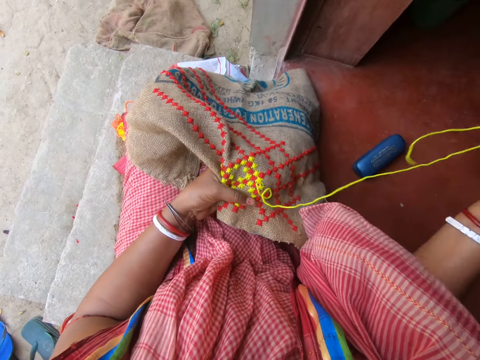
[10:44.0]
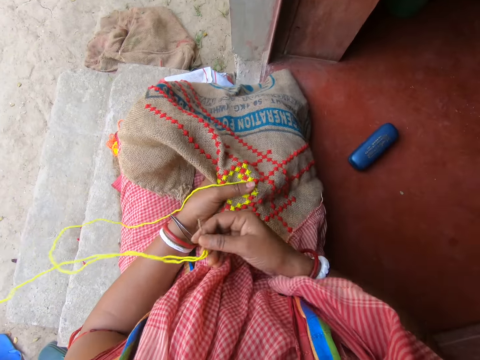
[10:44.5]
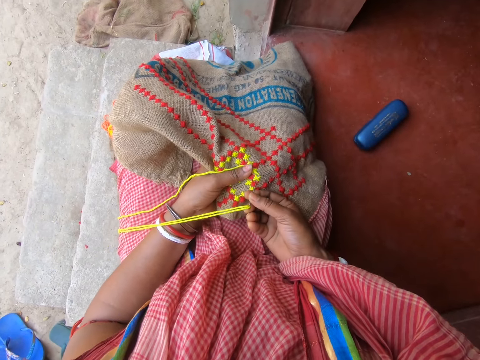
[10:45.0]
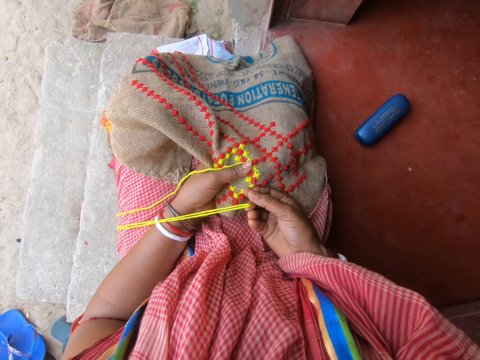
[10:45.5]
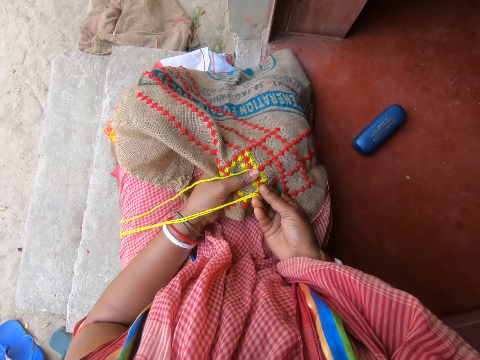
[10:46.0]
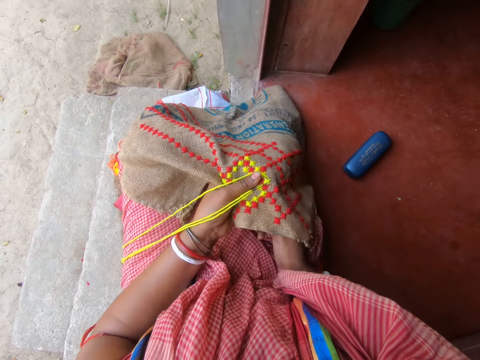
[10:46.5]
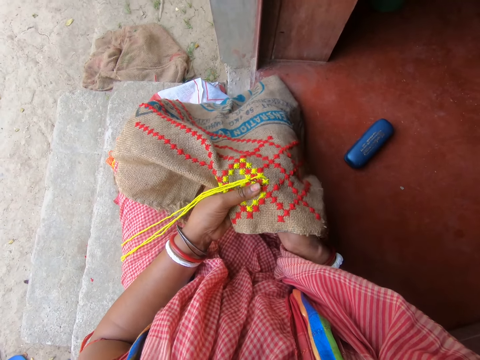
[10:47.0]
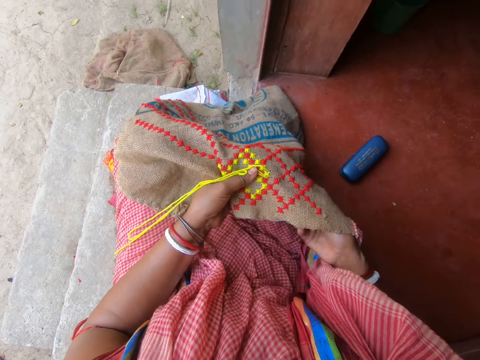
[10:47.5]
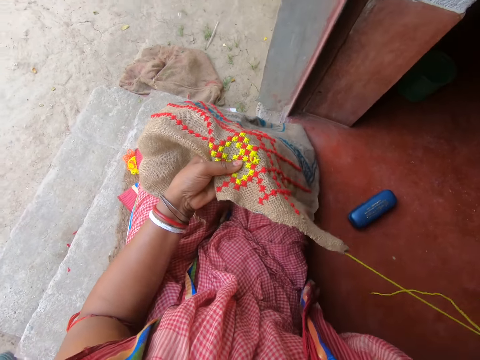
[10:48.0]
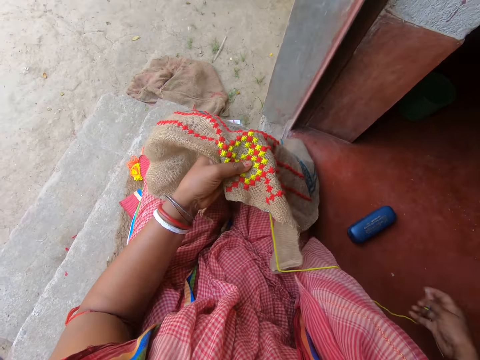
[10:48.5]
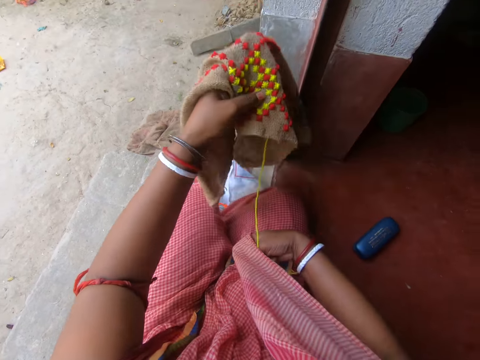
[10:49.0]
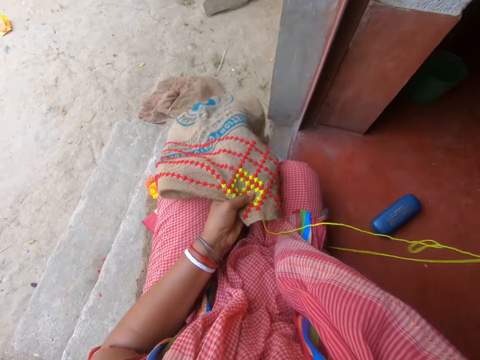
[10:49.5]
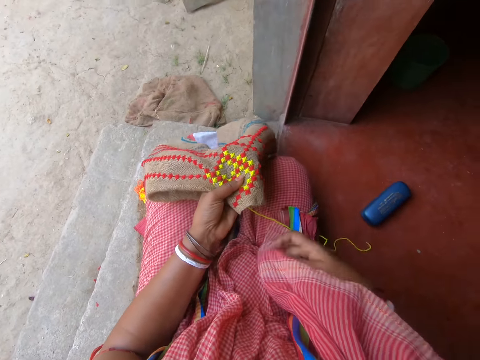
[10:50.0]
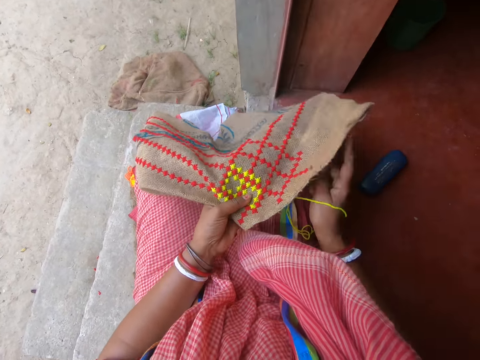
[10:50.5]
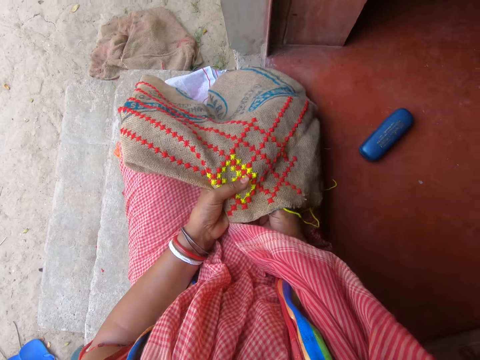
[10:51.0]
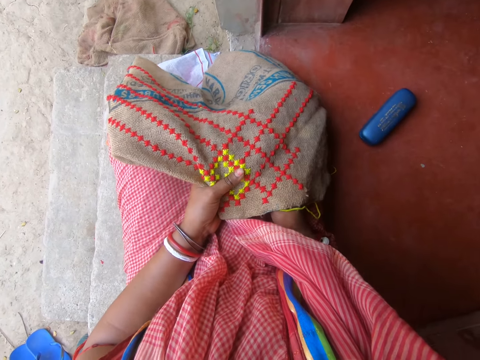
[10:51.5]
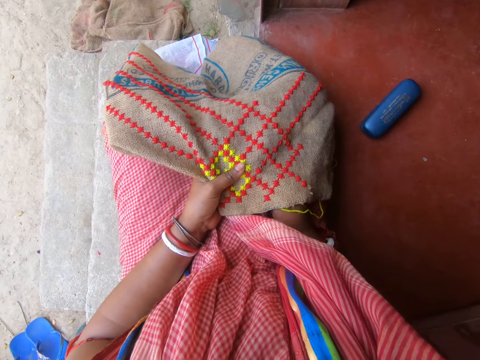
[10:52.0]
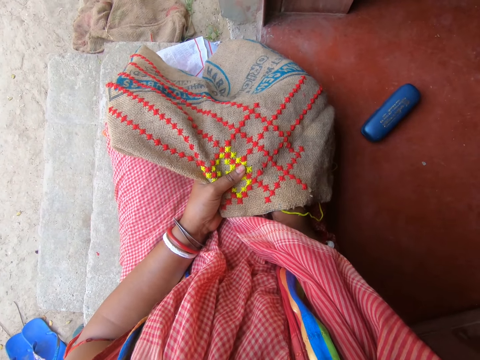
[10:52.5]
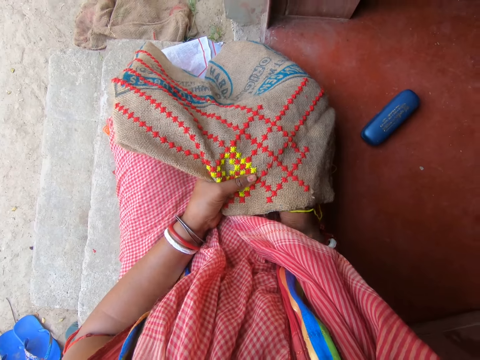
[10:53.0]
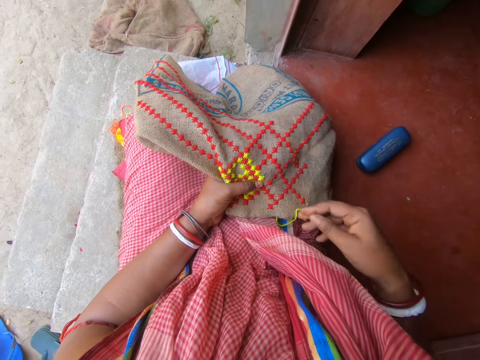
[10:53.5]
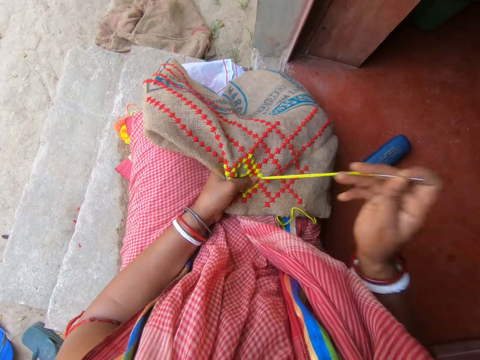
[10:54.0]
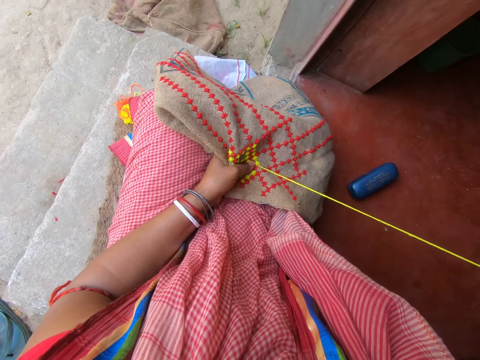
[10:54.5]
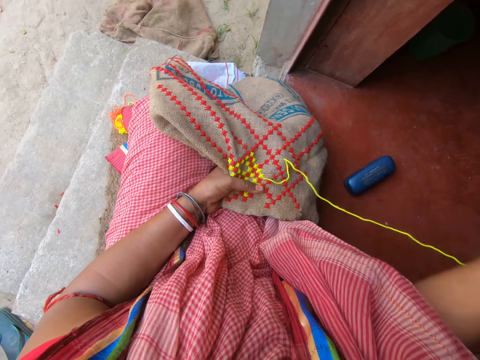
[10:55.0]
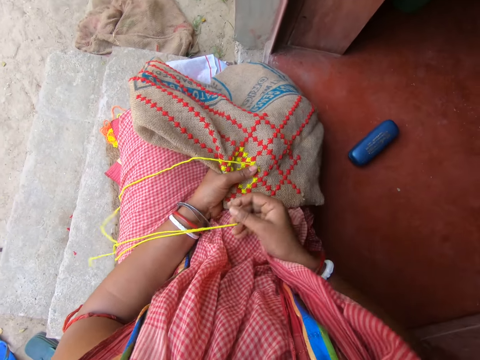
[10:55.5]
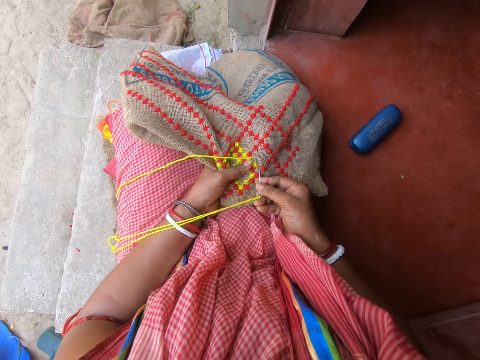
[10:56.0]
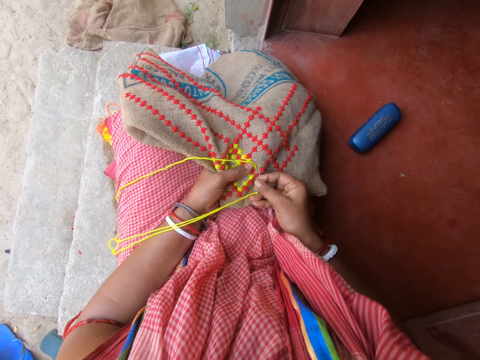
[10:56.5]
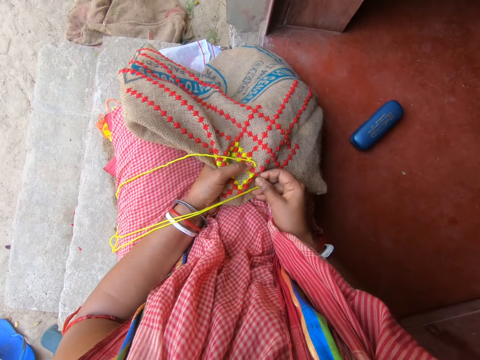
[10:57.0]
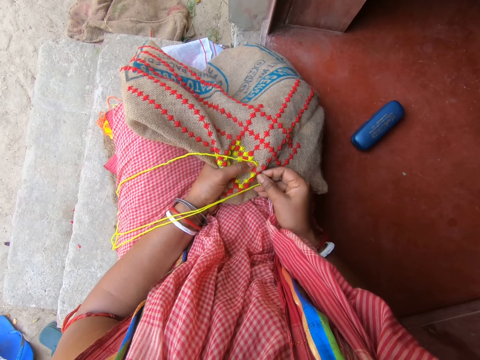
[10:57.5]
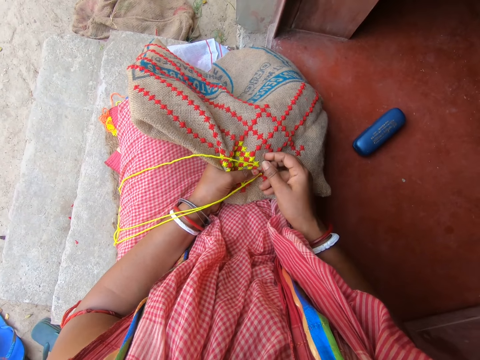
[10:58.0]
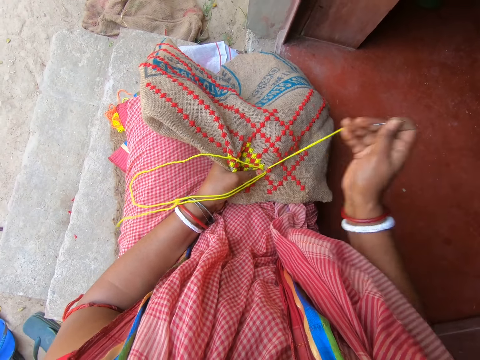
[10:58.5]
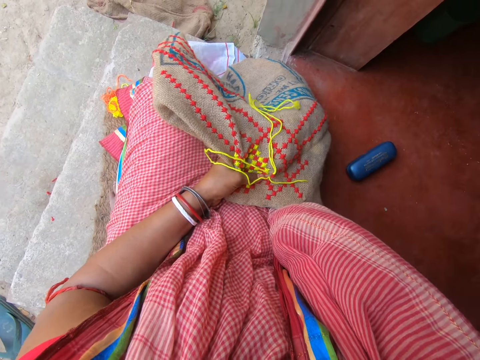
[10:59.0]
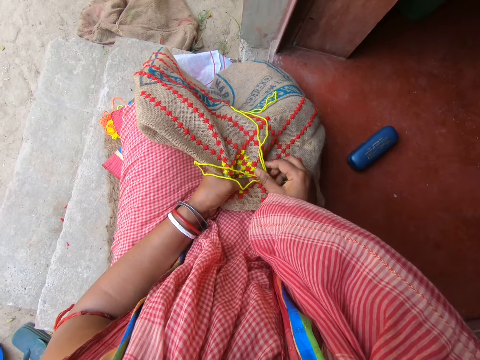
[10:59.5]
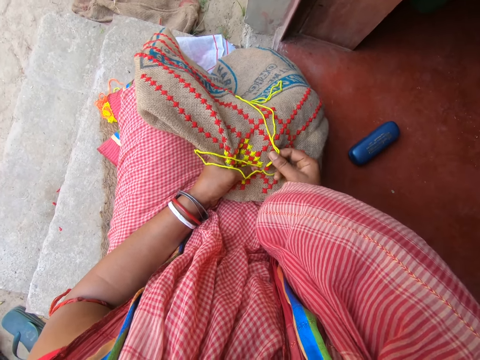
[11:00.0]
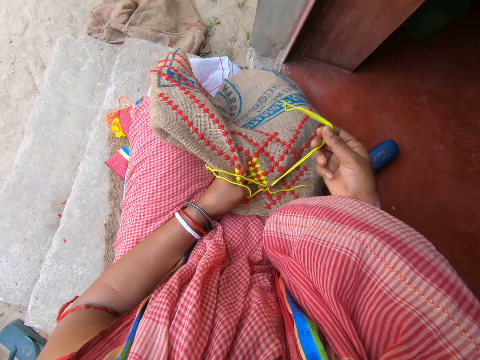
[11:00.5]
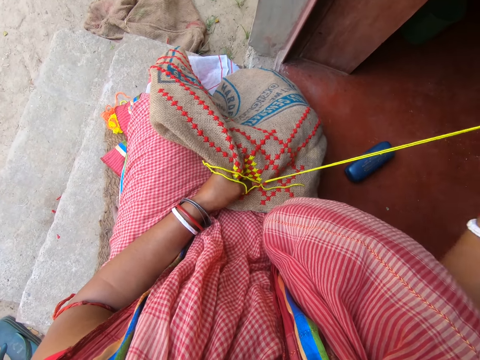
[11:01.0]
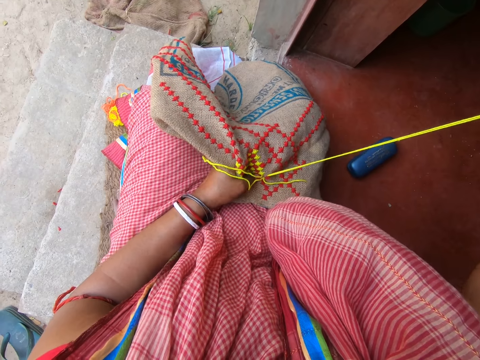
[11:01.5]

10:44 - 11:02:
The camera wearer sews a mat with a needle. He puts the mat on his thighs. He sews the mat with a needle. A man interacts with the camera wearer and a woman. The camera wearer sews the mat with a needle.

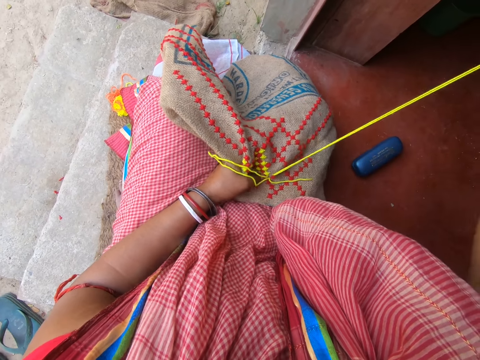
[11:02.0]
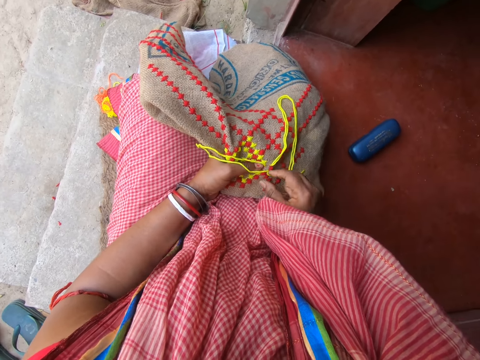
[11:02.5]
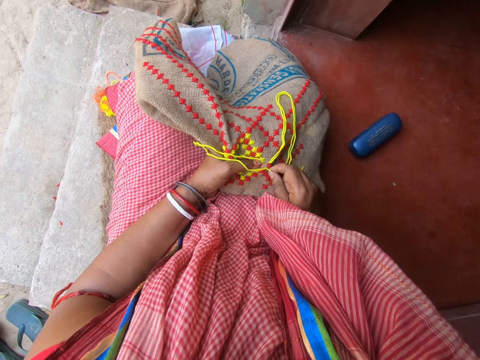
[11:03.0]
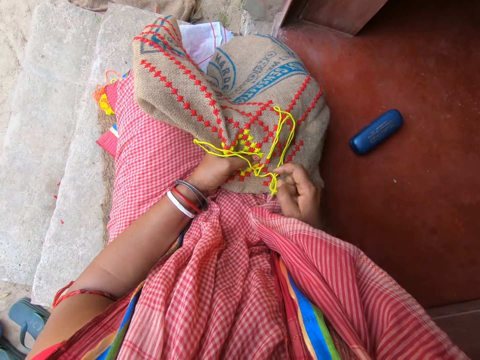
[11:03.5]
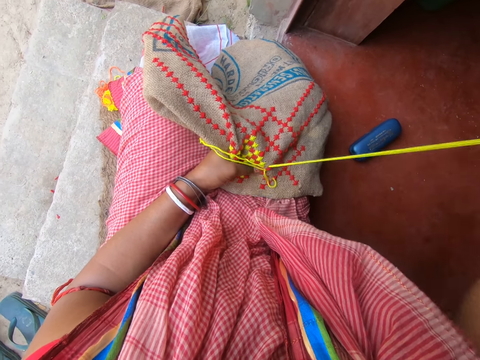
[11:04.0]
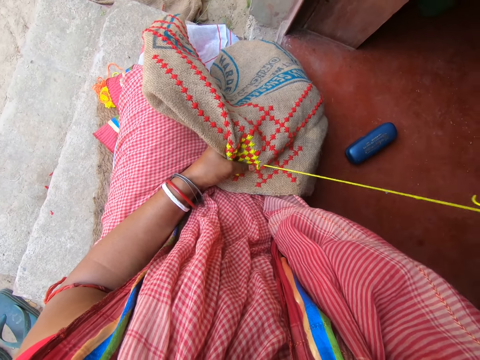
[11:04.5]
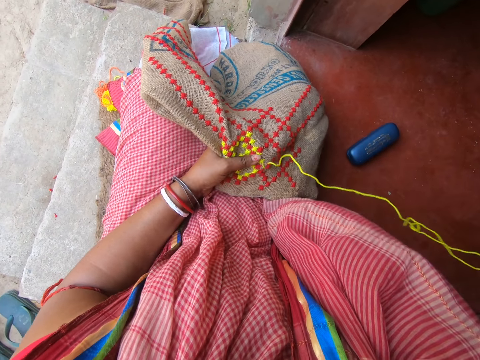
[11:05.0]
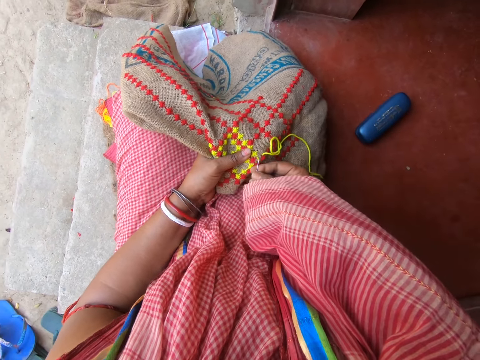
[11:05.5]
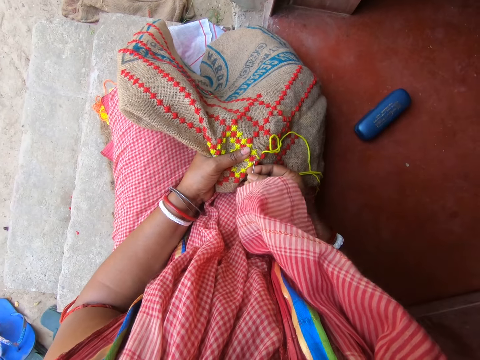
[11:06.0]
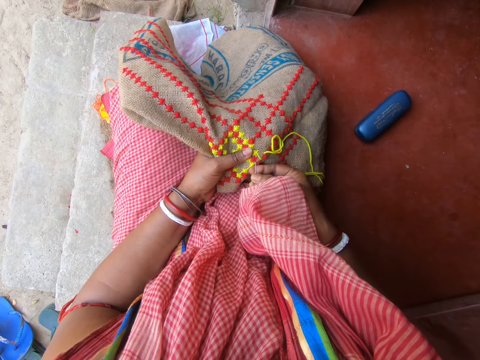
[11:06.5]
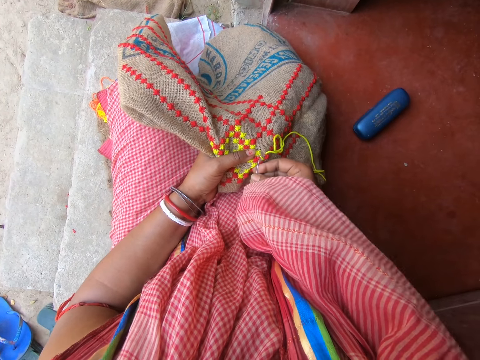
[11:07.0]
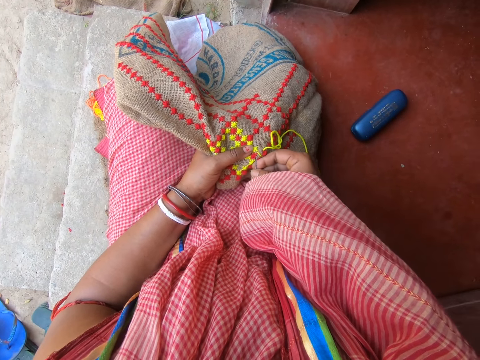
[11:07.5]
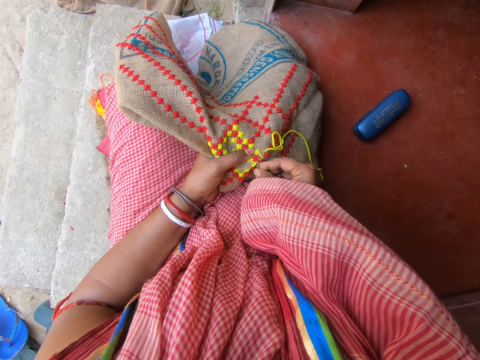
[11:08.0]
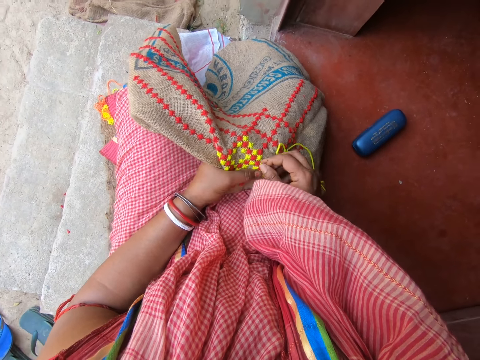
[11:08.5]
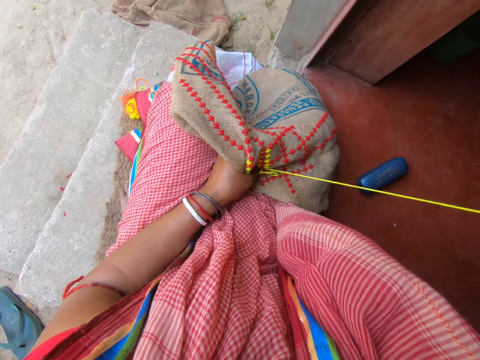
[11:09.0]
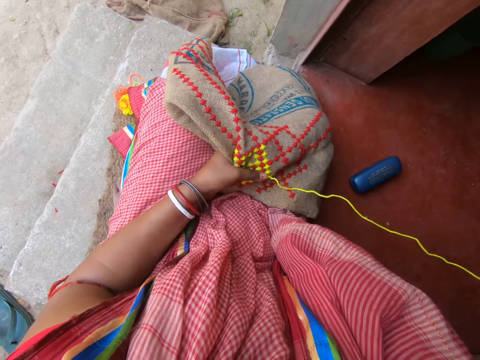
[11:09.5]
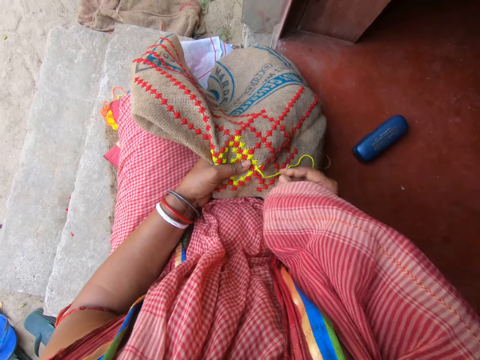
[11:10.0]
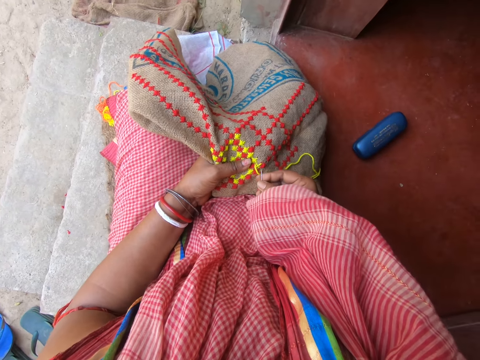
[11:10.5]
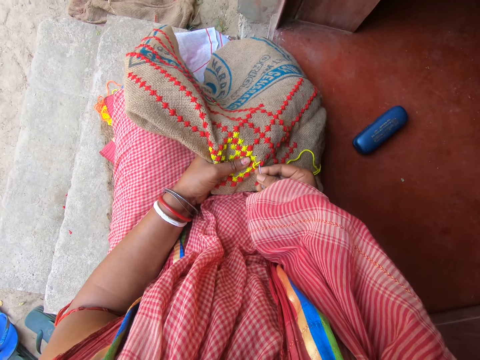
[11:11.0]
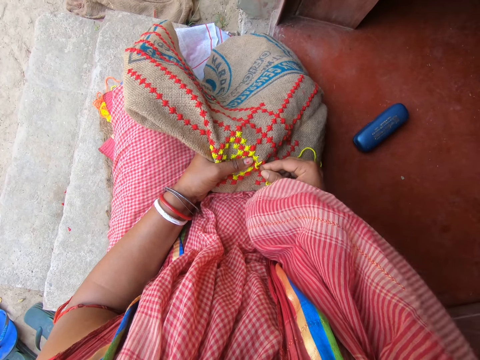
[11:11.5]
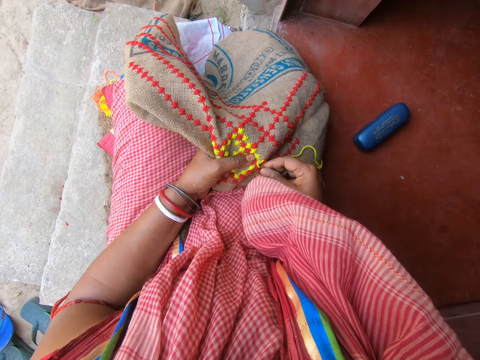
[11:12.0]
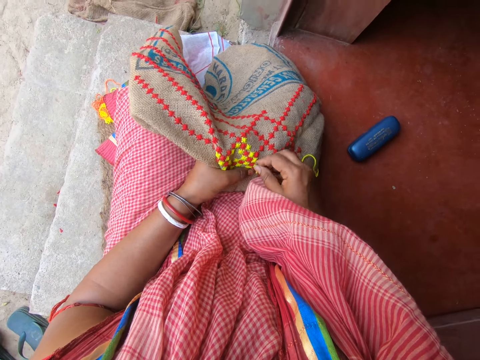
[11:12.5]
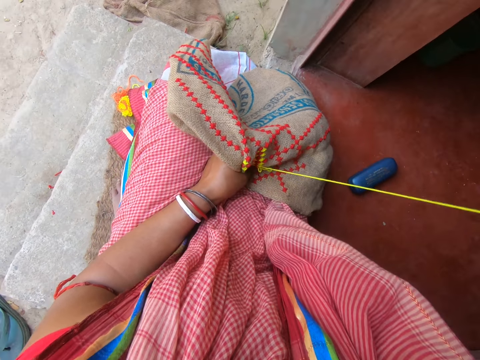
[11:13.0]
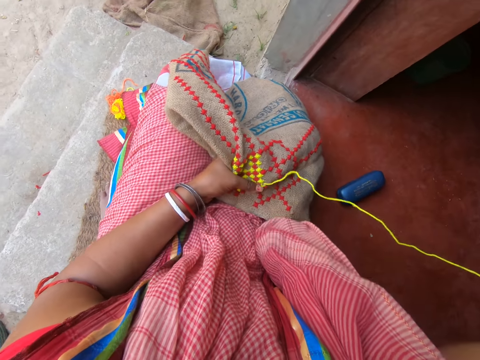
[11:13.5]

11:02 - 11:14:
The camera wearer sews a mat with a needle. They sew the mat with a needle again.
